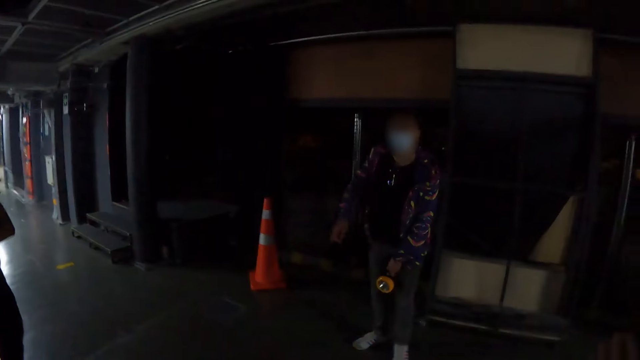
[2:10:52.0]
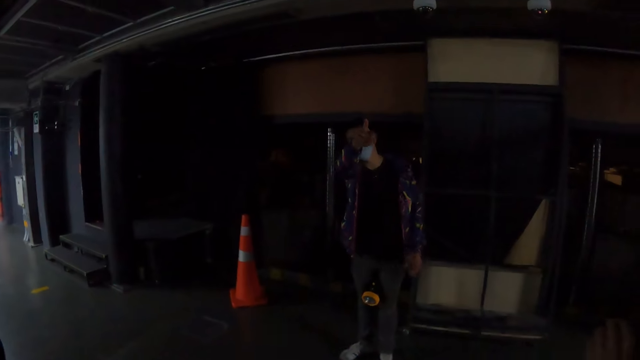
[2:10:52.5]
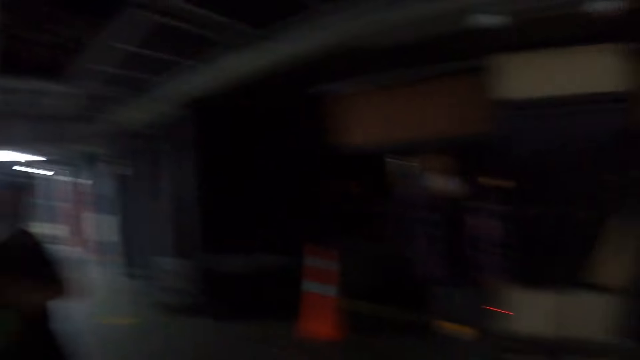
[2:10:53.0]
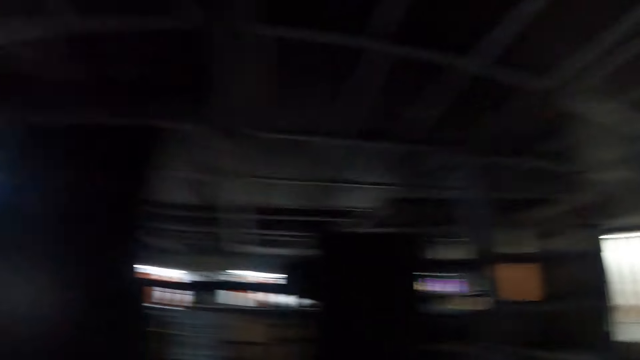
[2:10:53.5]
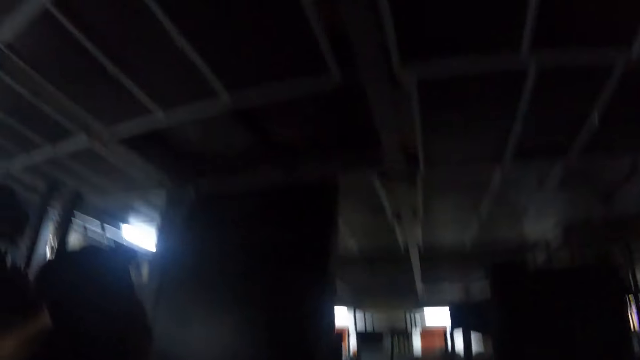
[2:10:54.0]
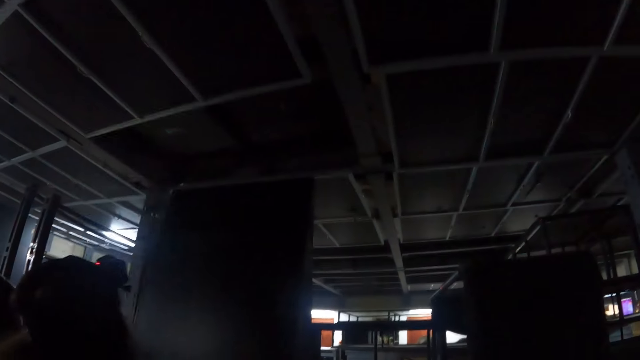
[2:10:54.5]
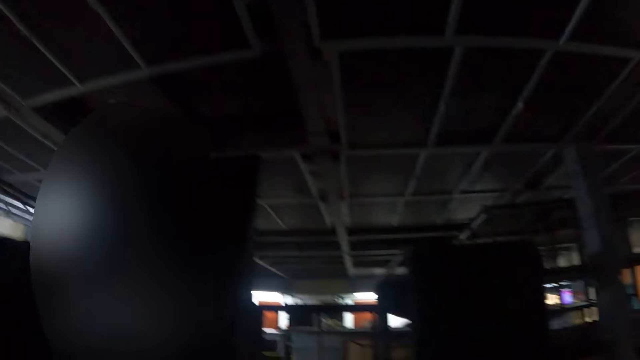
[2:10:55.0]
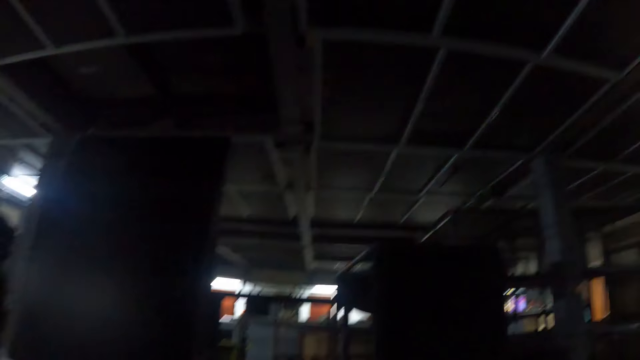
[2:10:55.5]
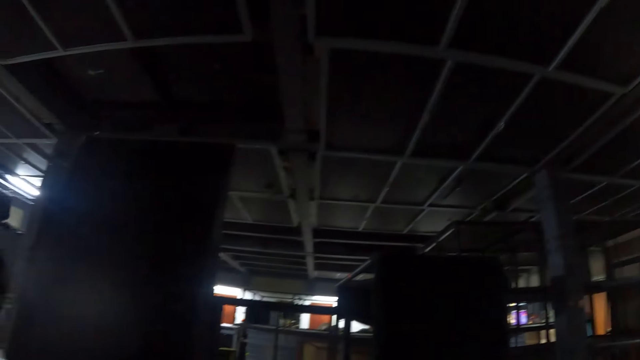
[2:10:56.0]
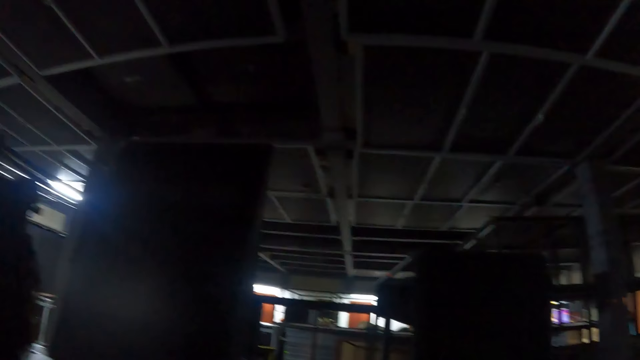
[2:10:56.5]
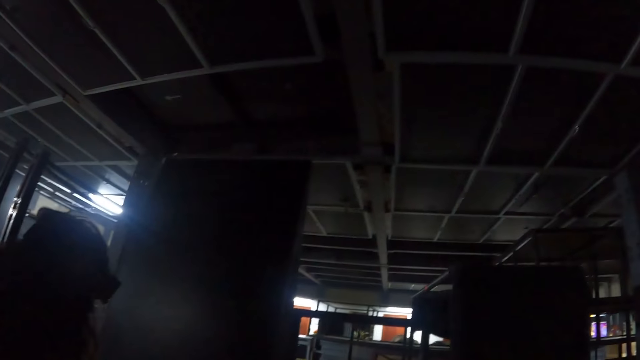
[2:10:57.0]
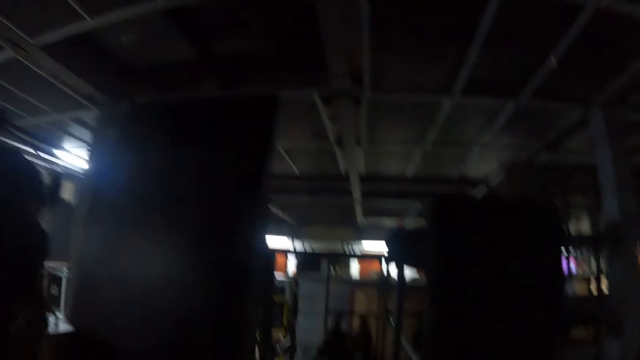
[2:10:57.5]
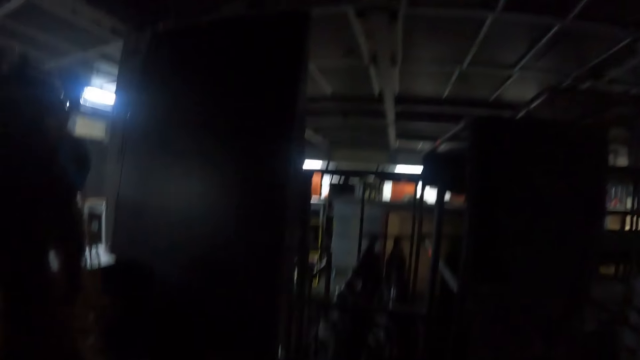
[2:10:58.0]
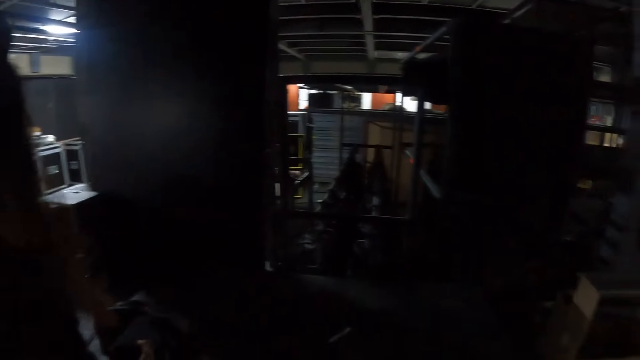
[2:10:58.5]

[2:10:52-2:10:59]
The camera wearer converses with a man. They look around.

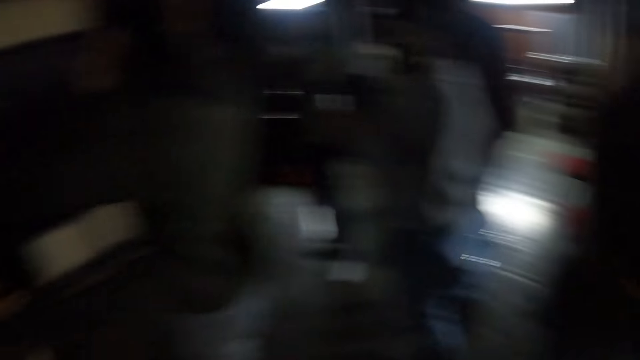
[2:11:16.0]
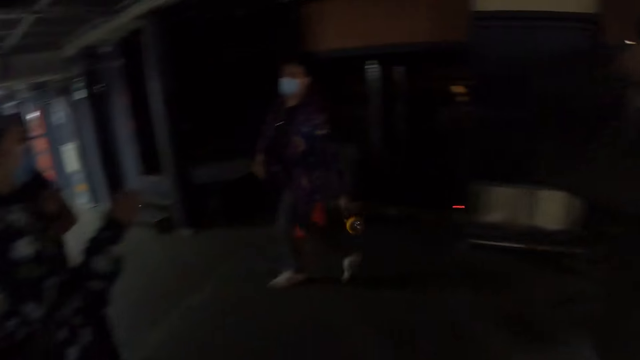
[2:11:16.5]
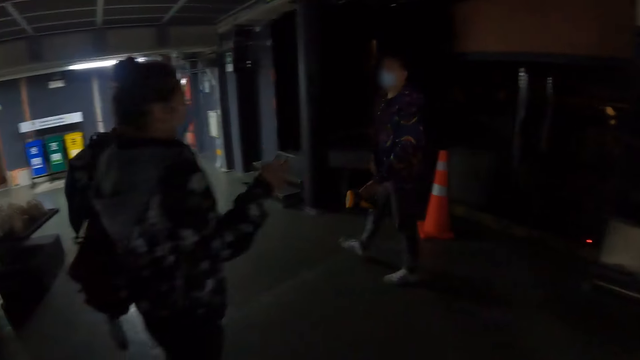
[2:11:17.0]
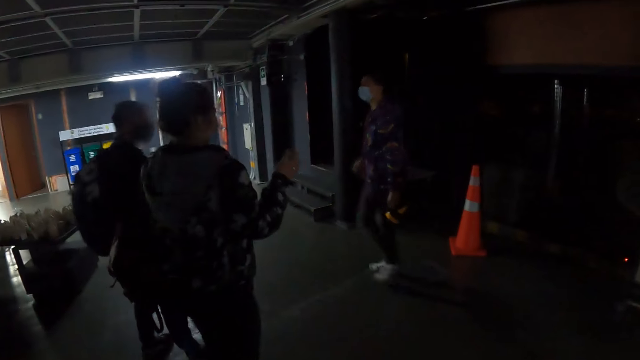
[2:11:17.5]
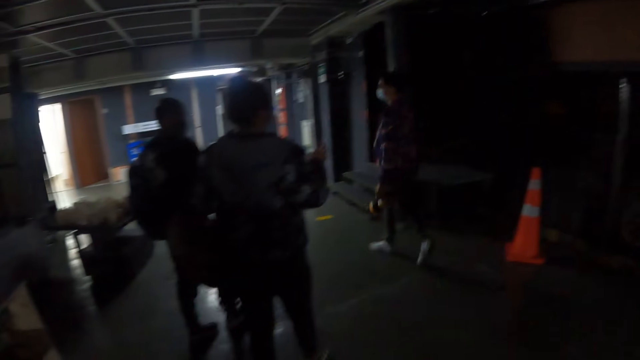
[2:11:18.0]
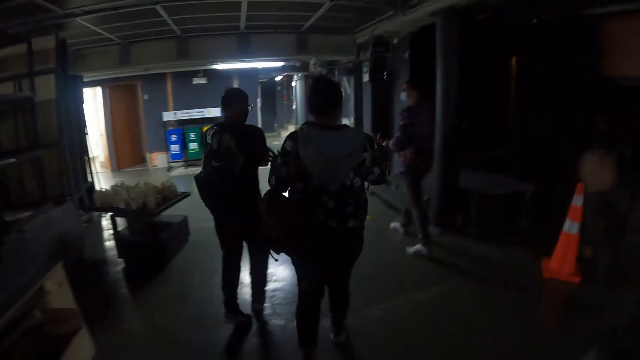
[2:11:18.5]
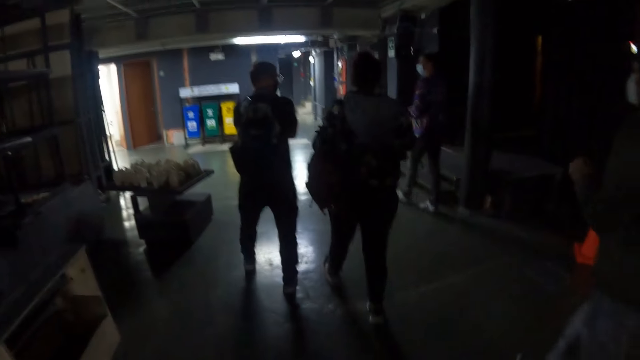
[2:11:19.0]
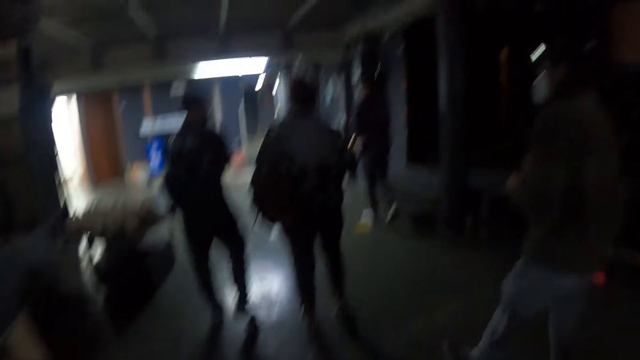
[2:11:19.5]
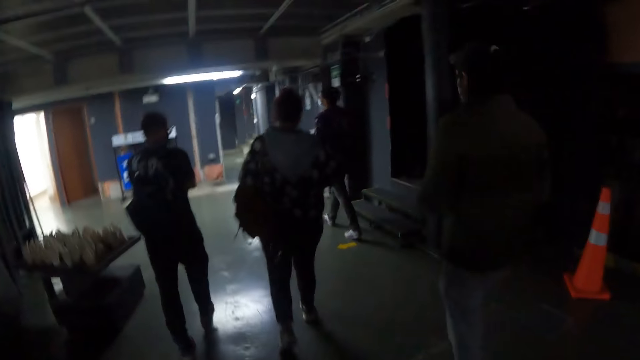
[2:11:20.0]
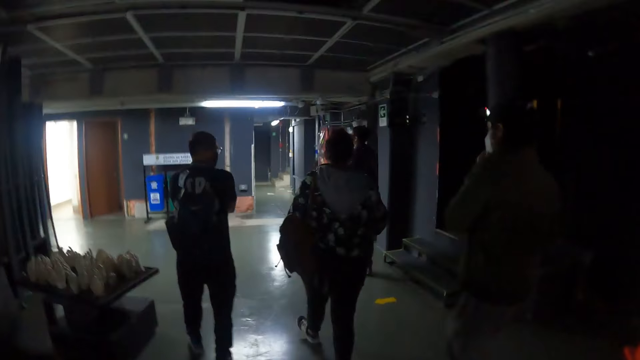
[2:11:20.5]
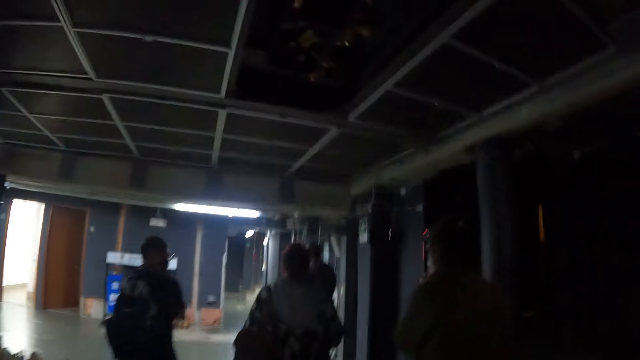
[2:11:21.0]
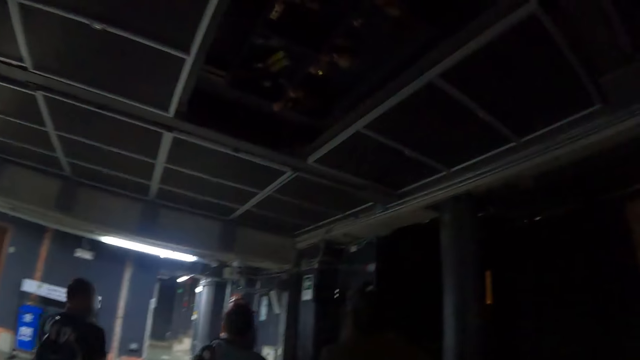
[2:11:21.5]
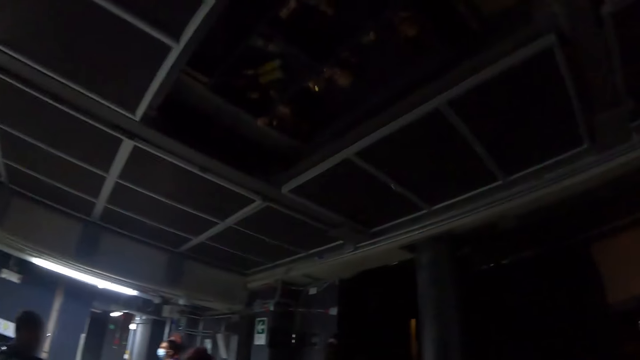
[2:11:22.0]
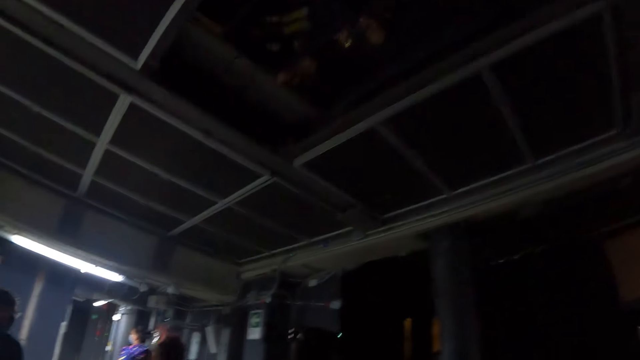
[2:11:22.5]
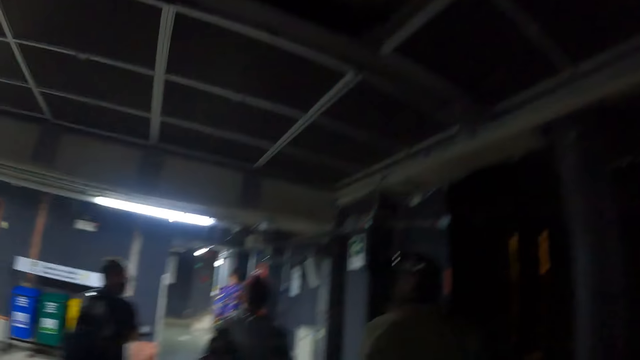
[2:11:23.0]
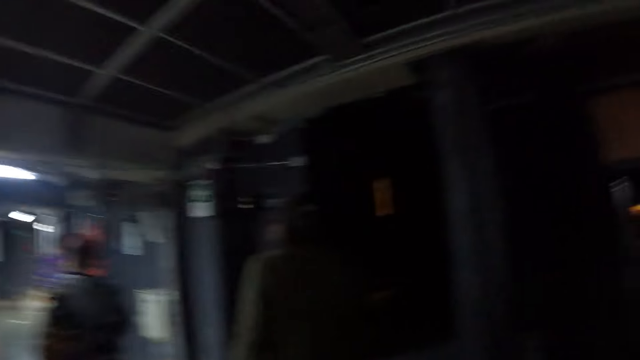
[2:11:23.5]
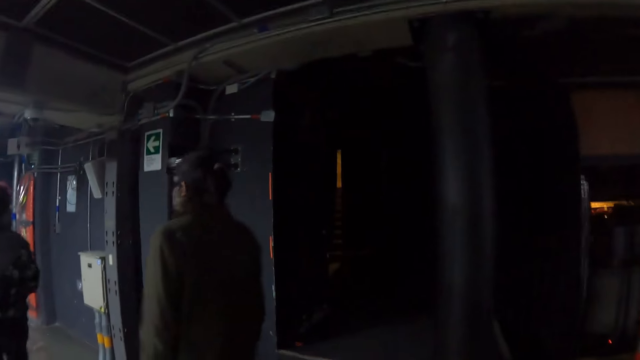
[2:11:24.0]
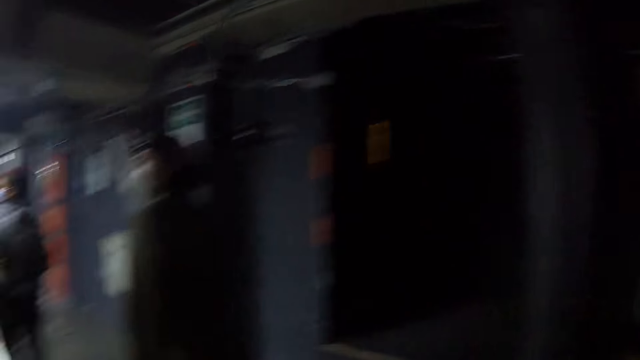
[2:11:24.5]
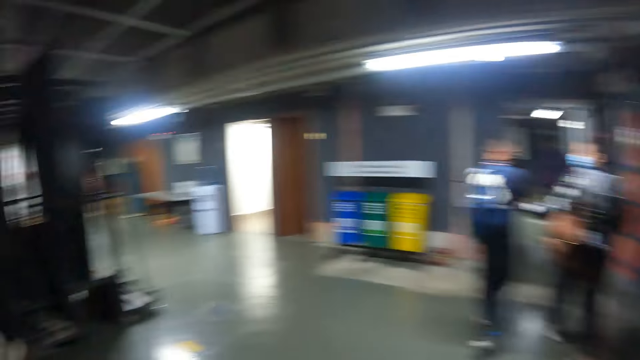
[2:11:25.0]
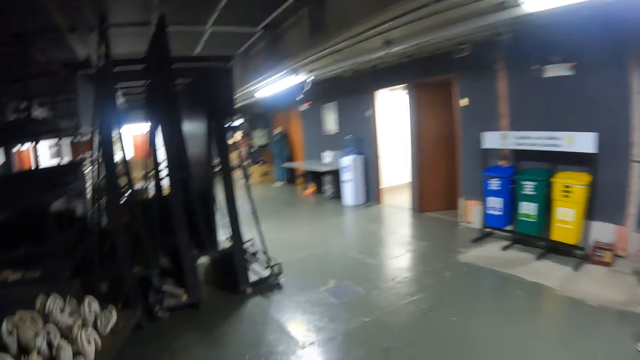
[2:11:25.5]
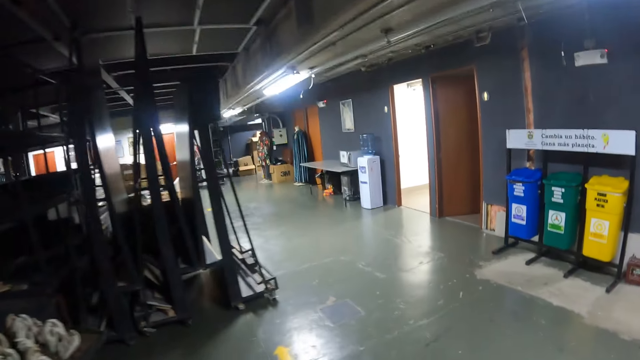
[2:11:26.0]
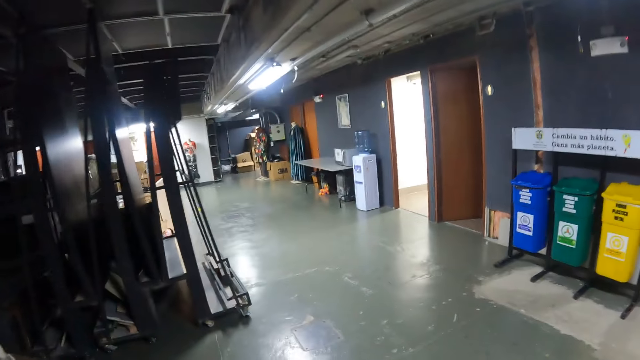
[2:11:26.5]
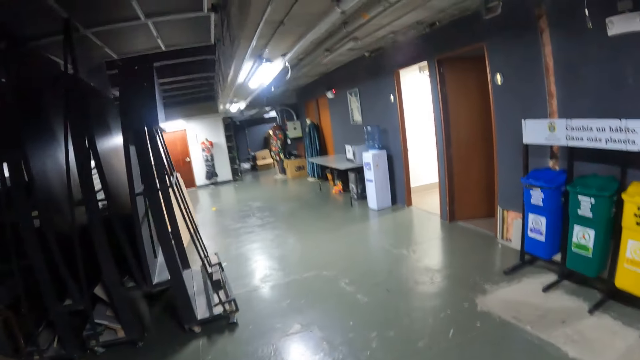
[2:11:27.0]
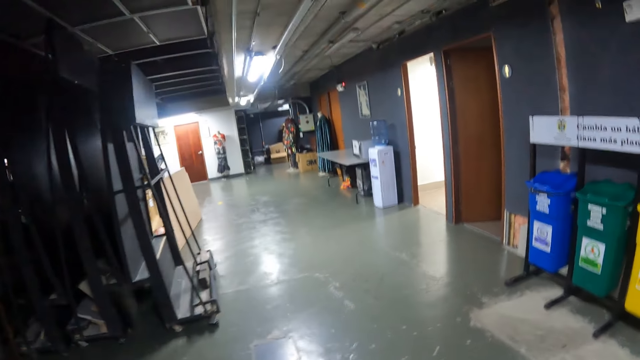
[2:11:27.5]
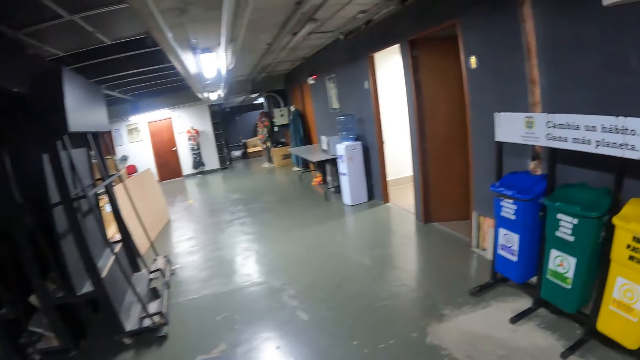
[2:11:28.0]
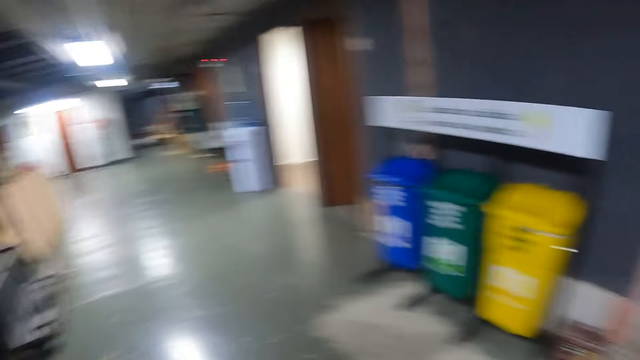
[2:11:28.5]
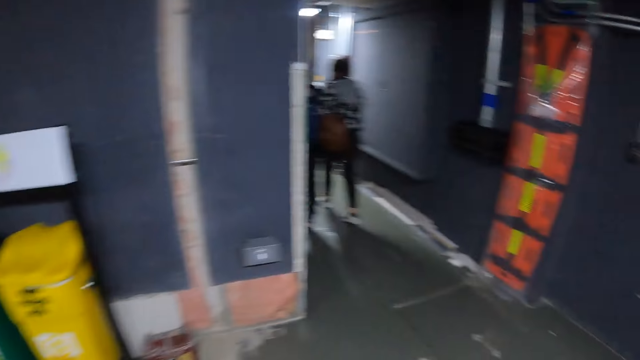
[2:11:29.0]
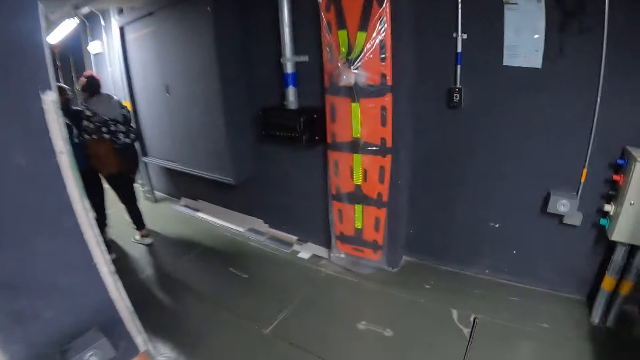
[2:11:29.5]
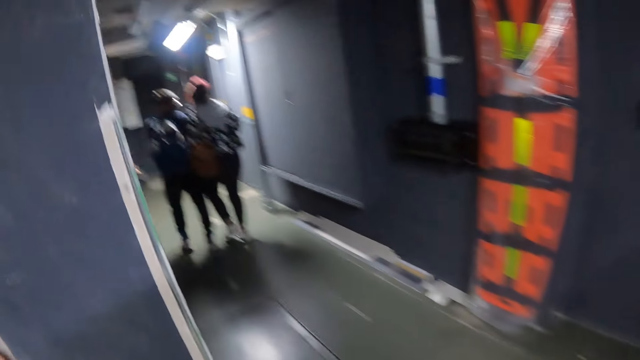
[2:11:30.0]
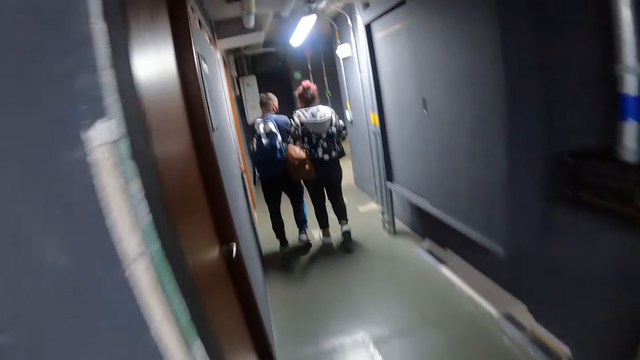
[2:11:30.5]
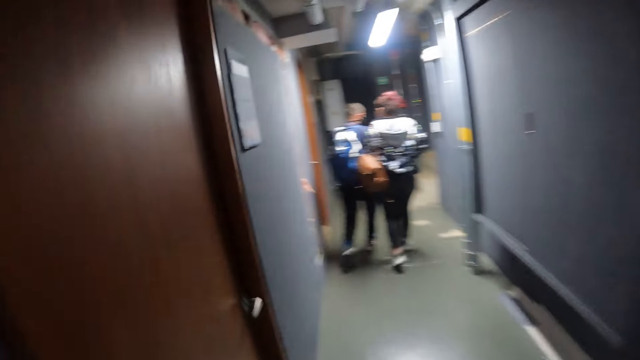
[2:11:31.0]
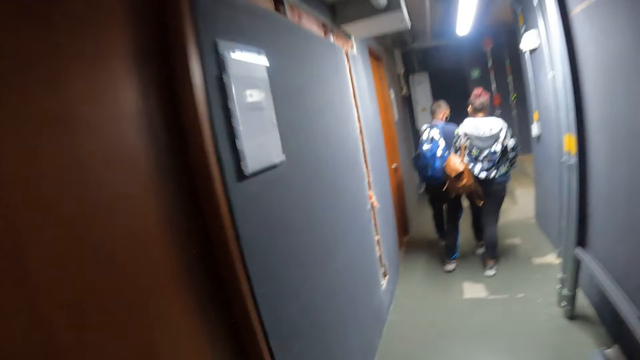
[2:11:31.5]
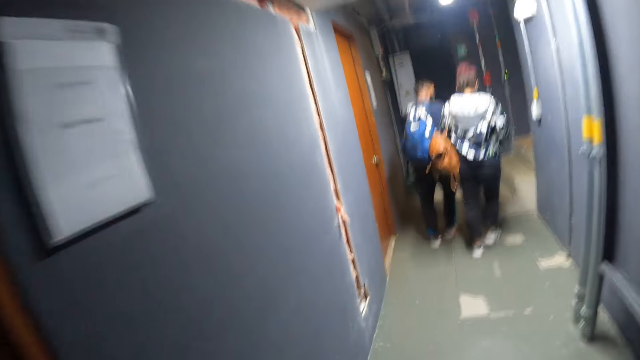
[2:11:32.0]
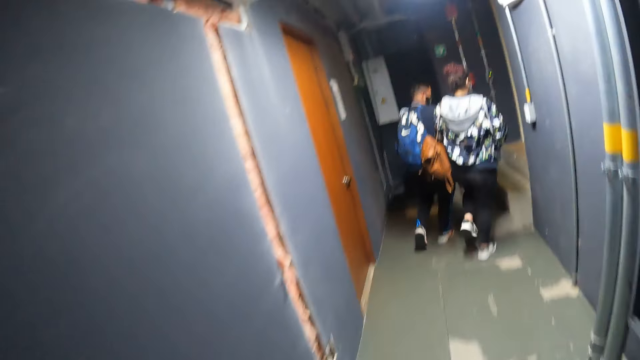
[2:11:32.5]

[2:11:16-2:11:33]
The camera wearer walks in the room. They look around the room and walk in the room. They walk on the hallway.
